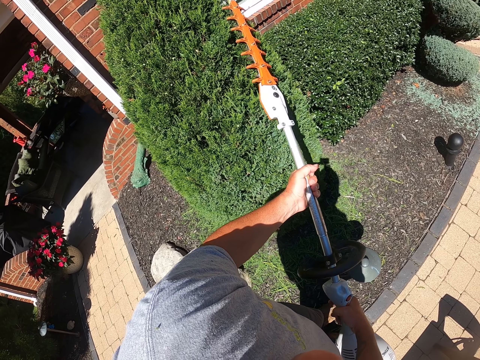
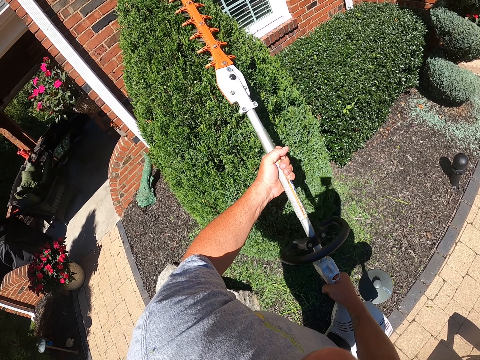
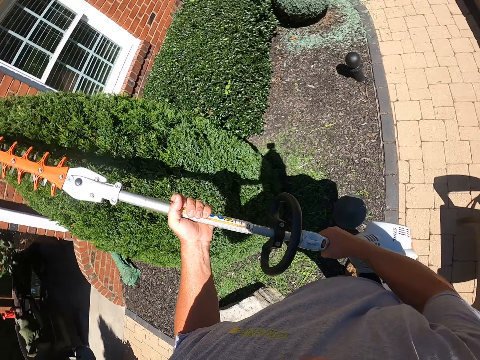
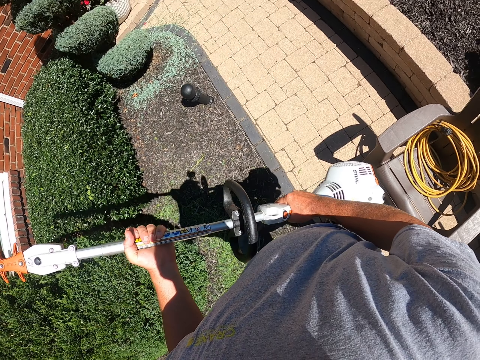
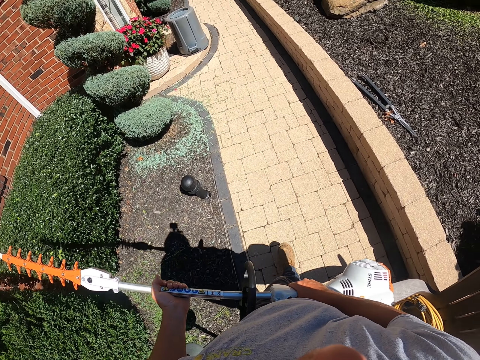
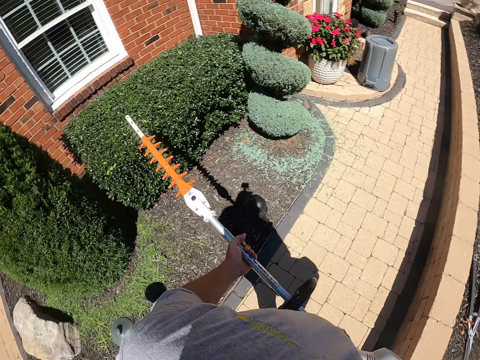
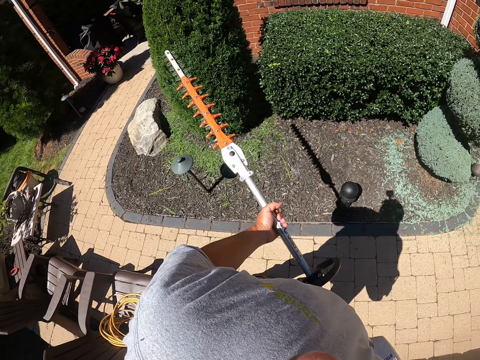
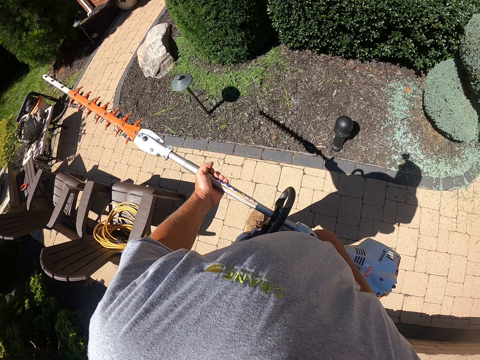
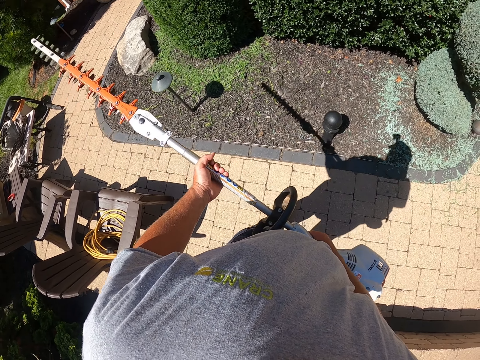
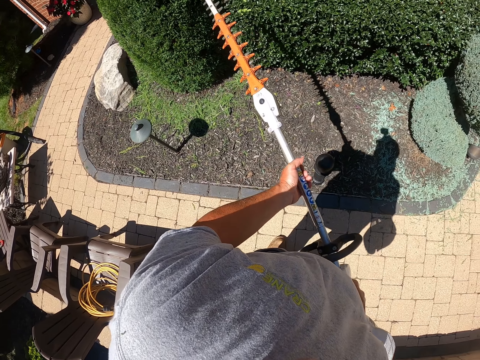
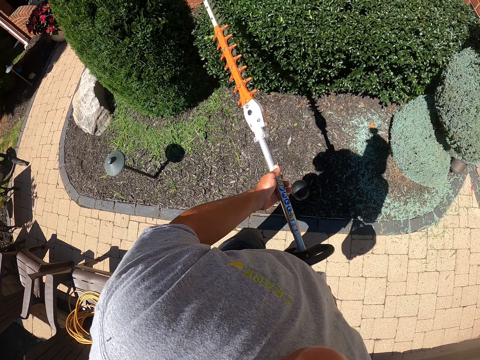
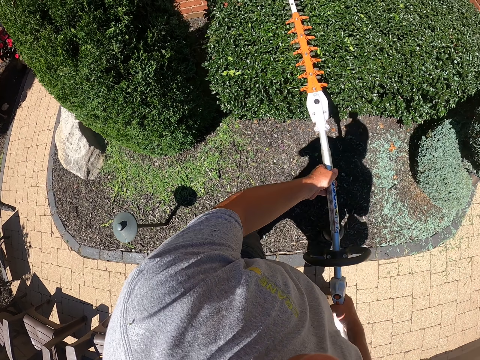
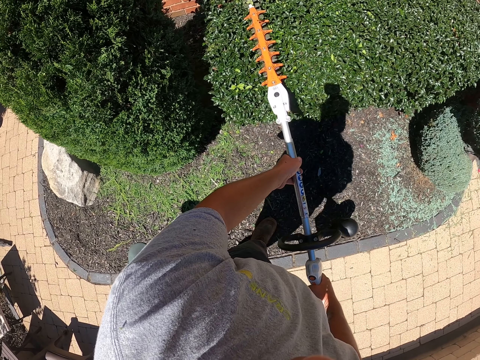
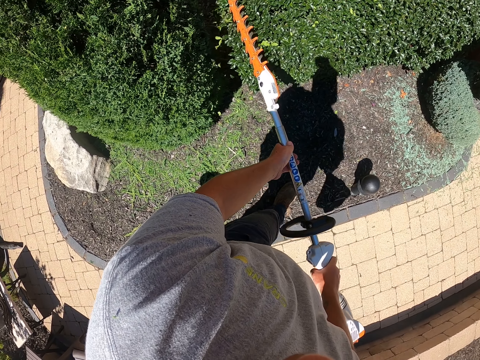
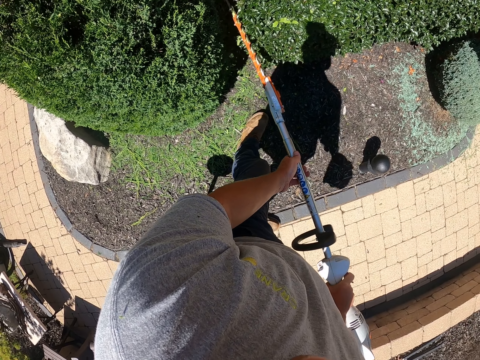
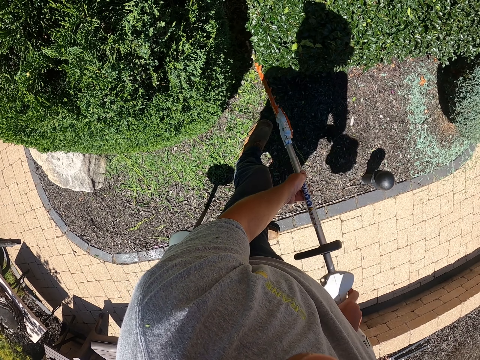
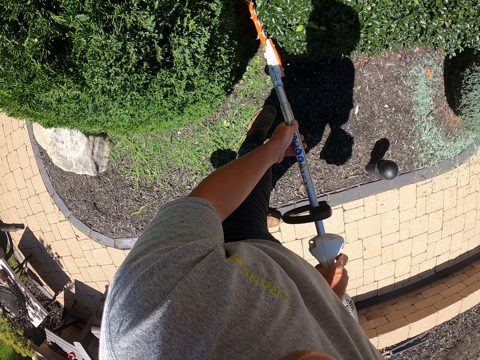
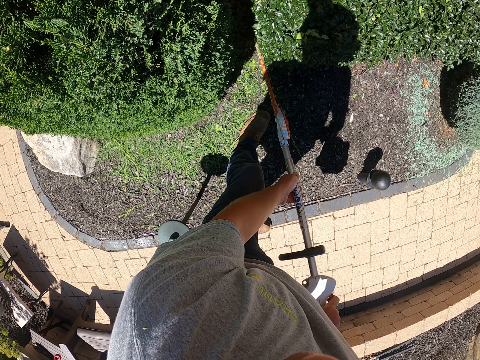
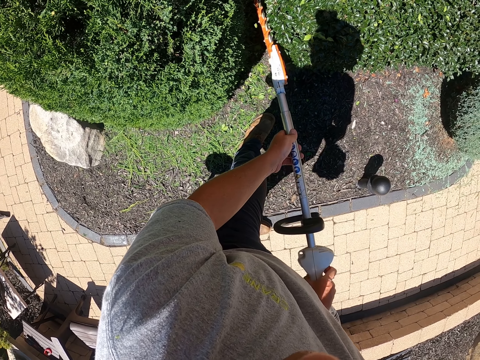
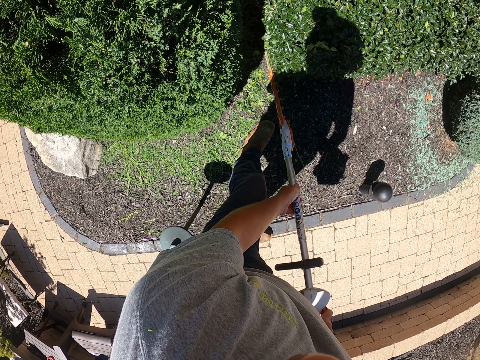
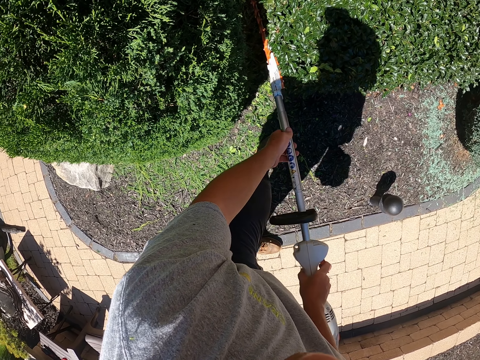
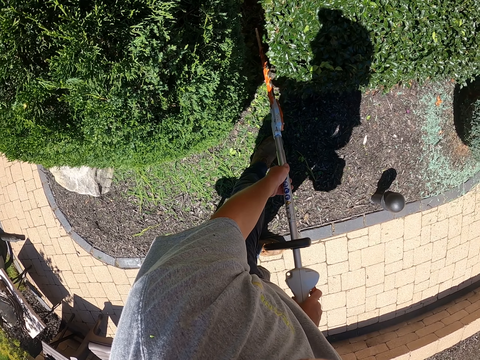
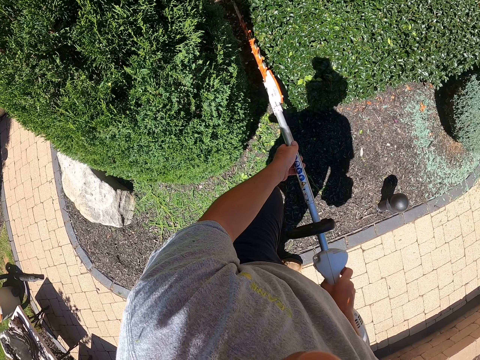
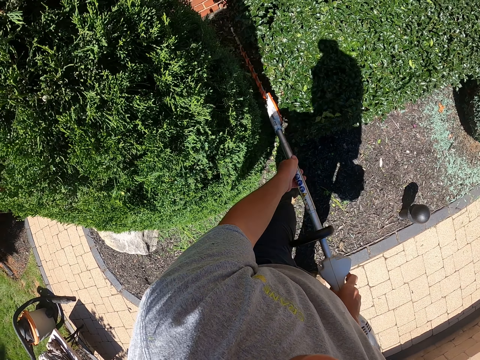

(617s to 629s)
The camera wearer walks around. They trim the topiary plant.

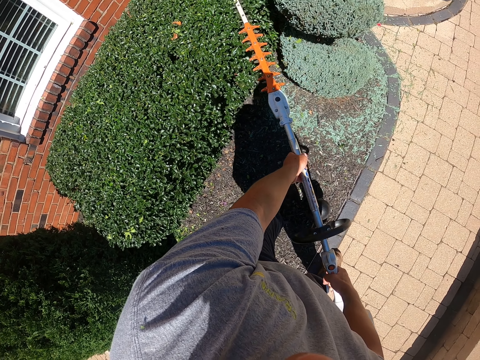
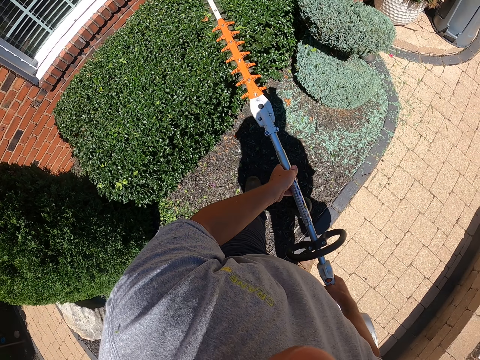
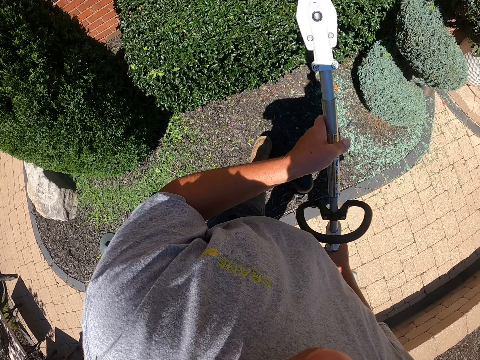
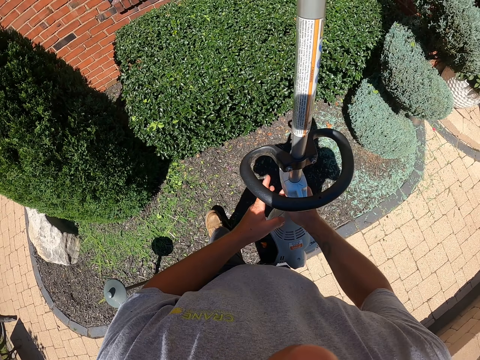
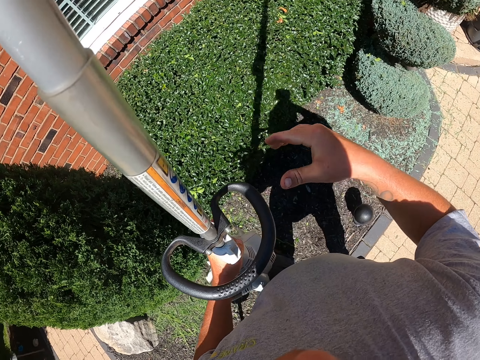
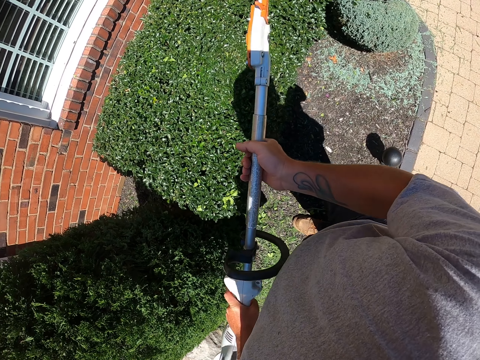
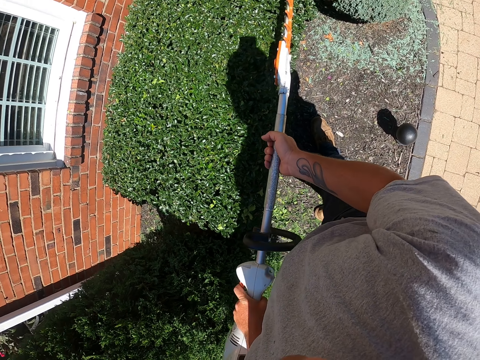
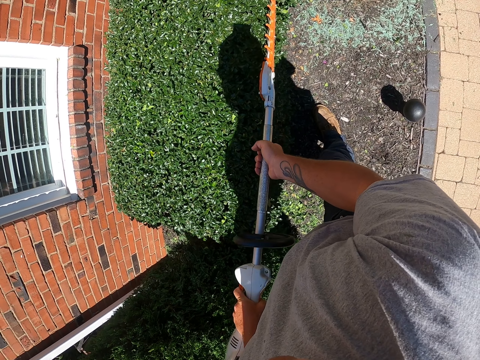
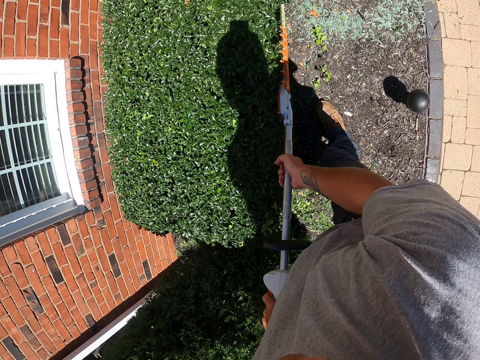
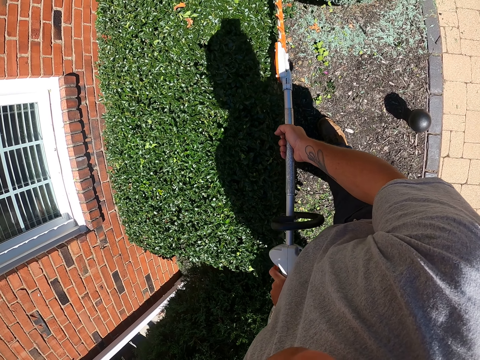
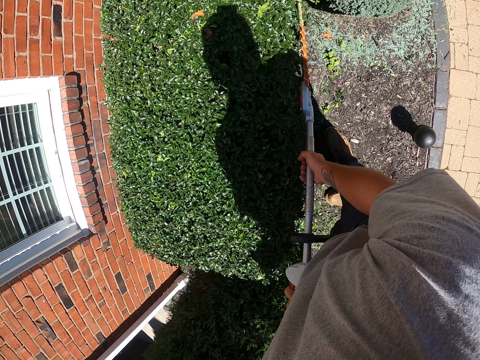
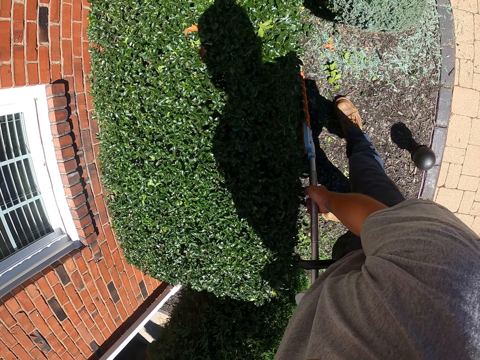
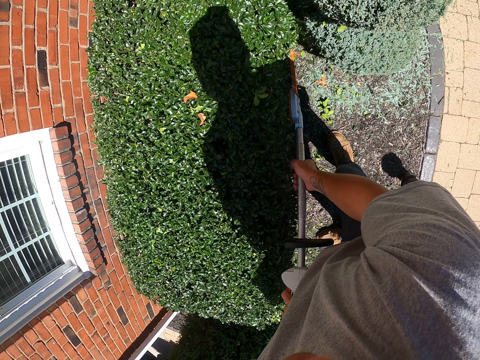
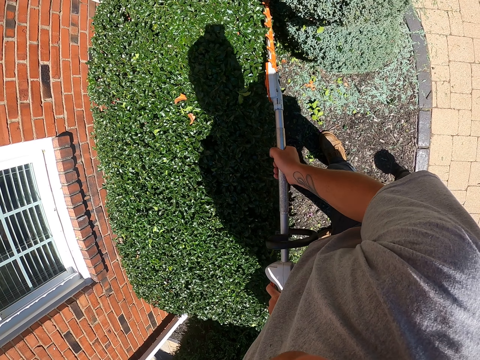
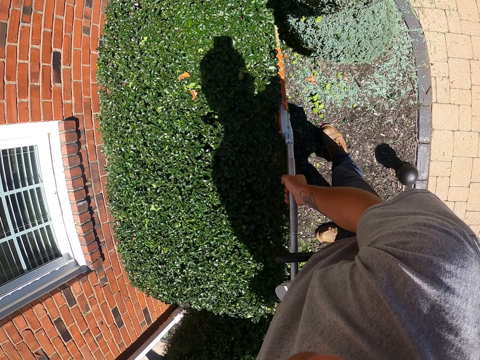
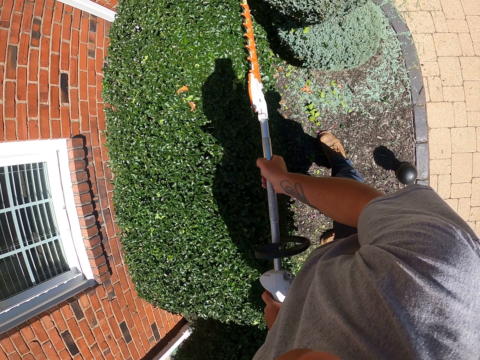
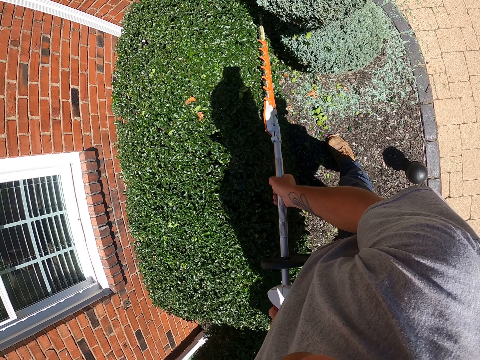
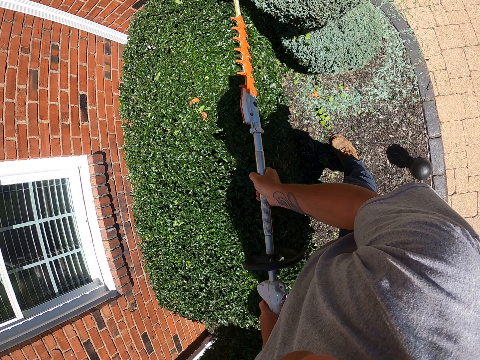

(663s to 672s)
The camera wearer exchanges the electric hedge trimmer to the left hand. They trim the topiary plant.

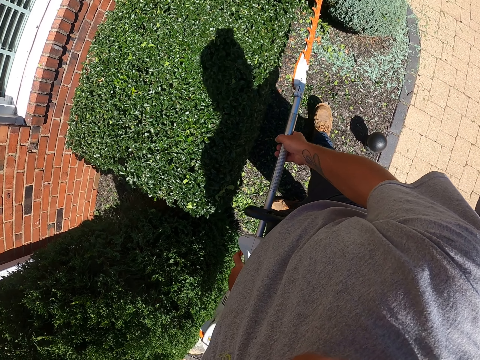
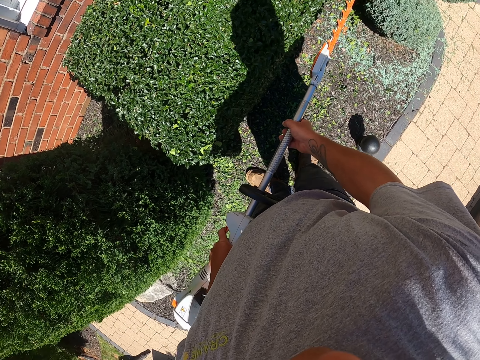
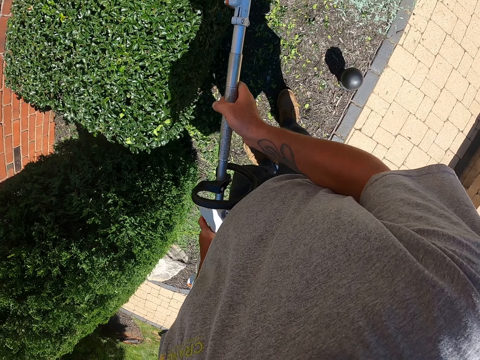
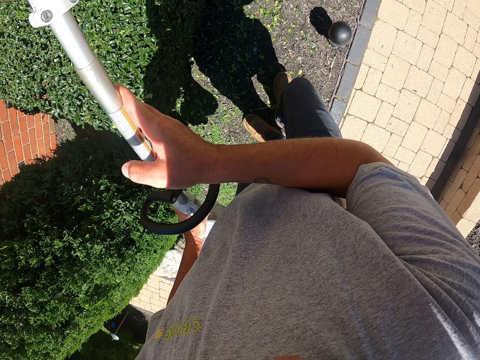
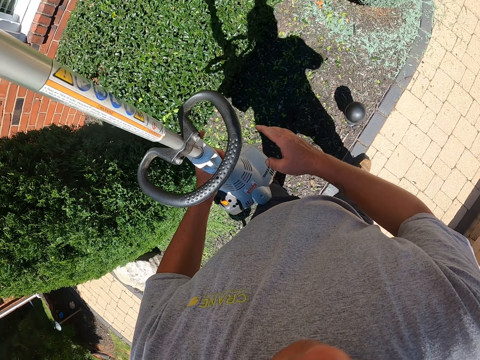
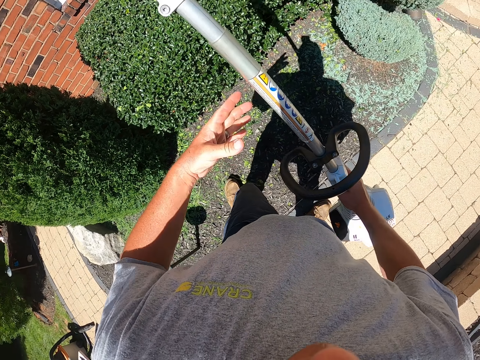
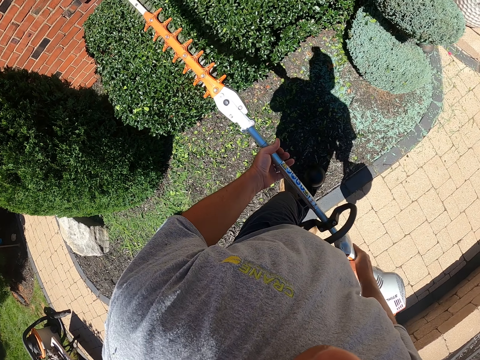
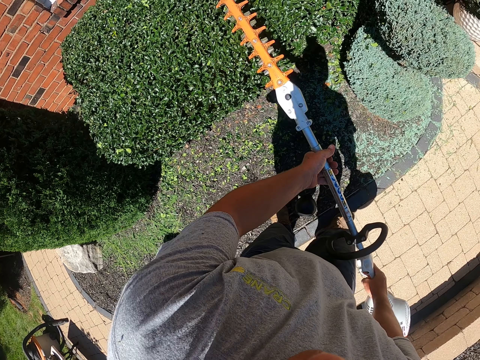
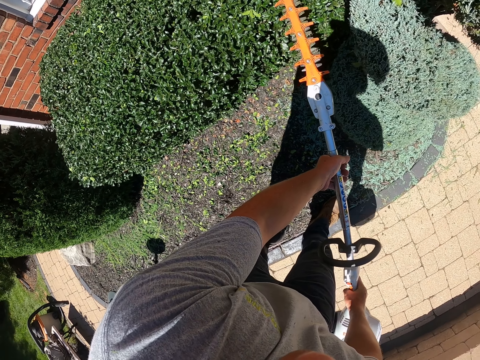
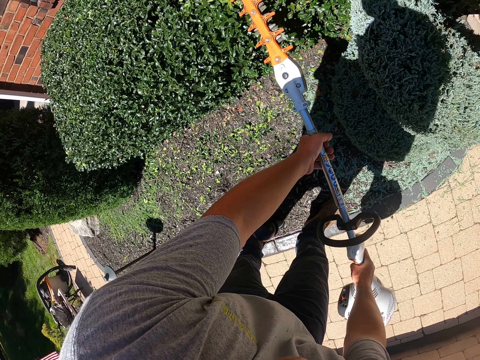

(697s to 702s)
The camera wearer exchanges the electric hedge trimmer to the right hand. They trim the topiary plant.
